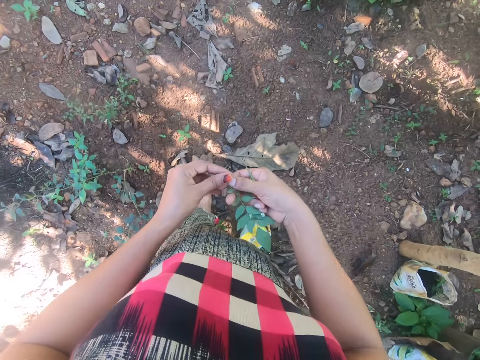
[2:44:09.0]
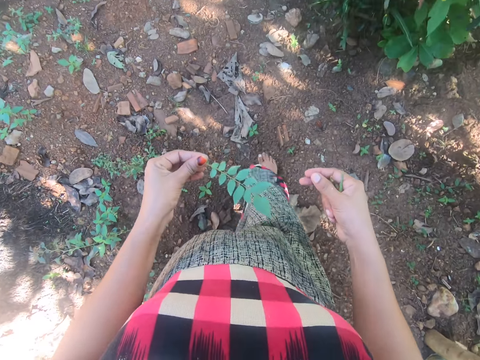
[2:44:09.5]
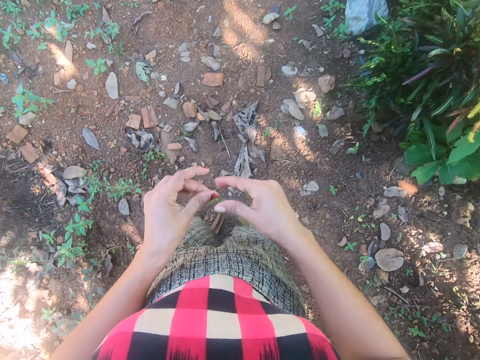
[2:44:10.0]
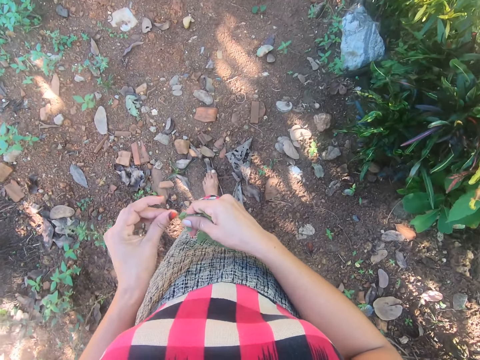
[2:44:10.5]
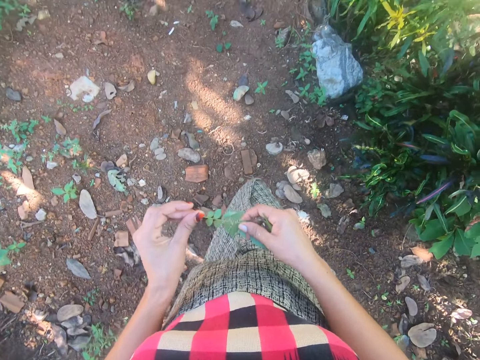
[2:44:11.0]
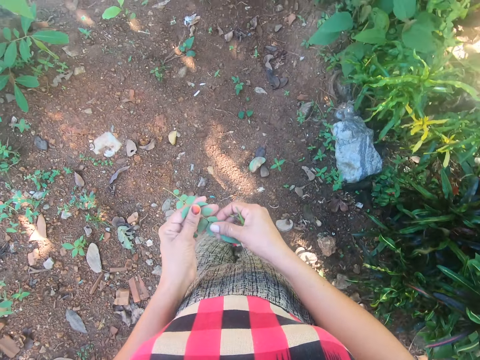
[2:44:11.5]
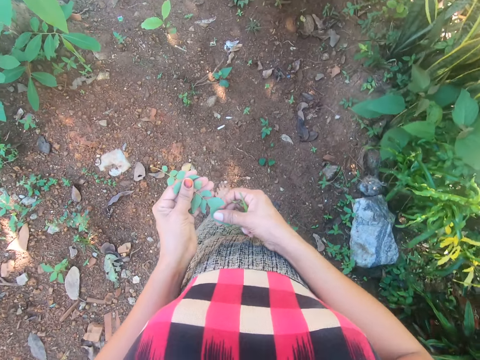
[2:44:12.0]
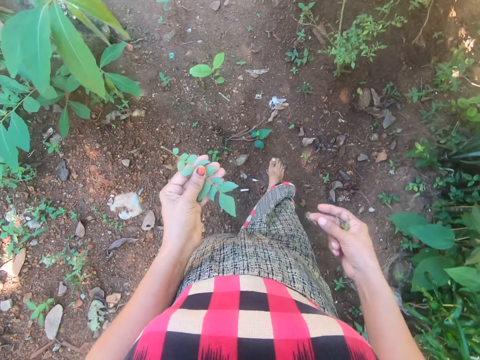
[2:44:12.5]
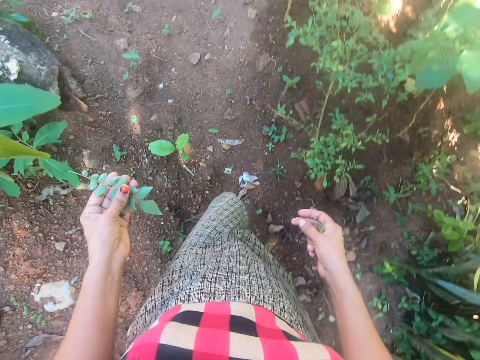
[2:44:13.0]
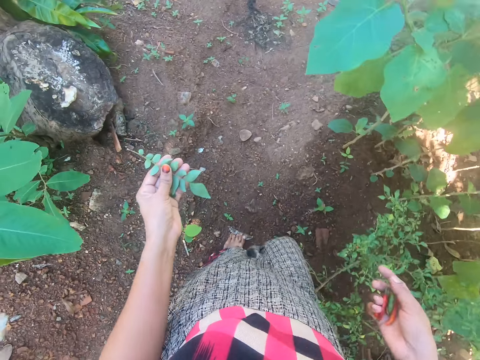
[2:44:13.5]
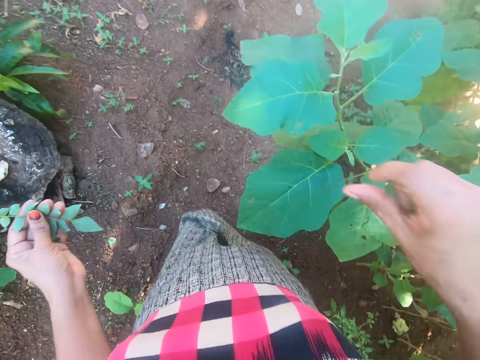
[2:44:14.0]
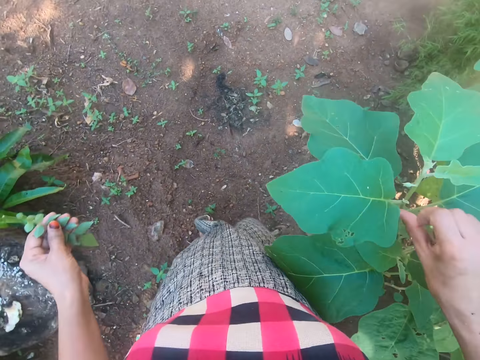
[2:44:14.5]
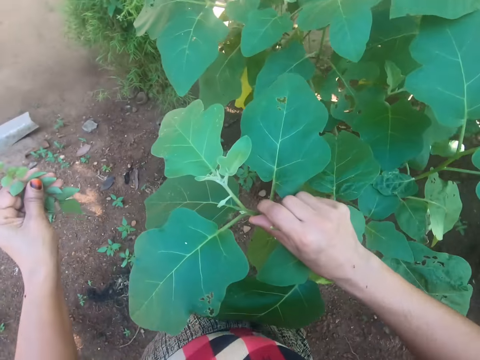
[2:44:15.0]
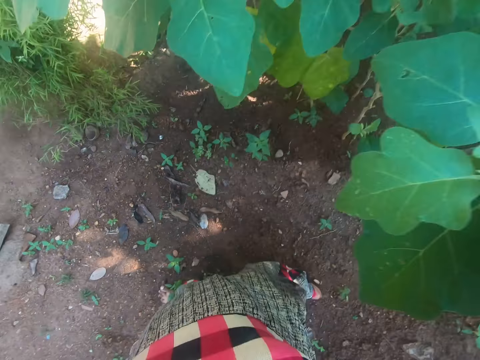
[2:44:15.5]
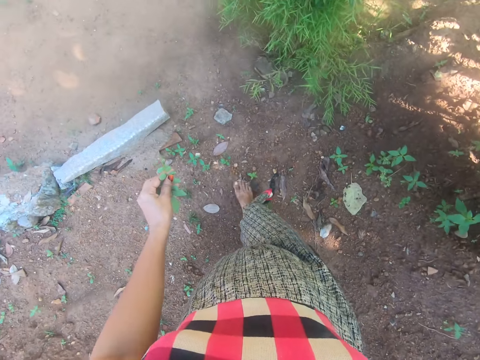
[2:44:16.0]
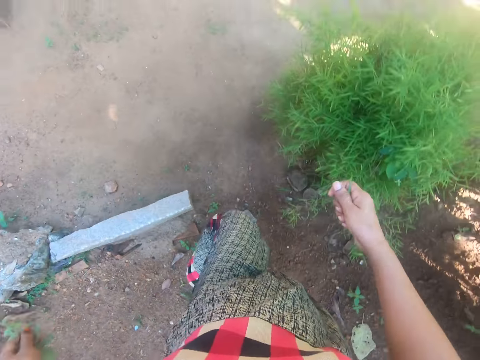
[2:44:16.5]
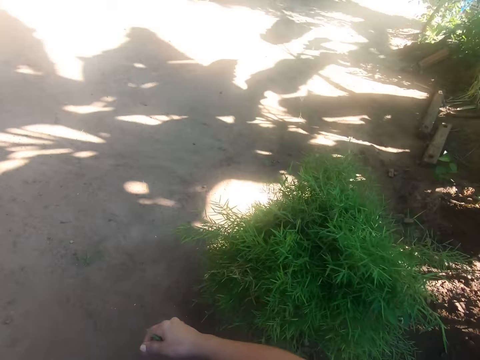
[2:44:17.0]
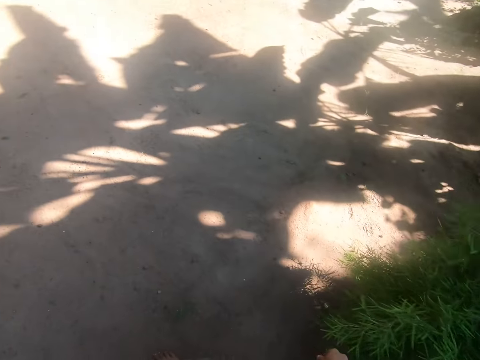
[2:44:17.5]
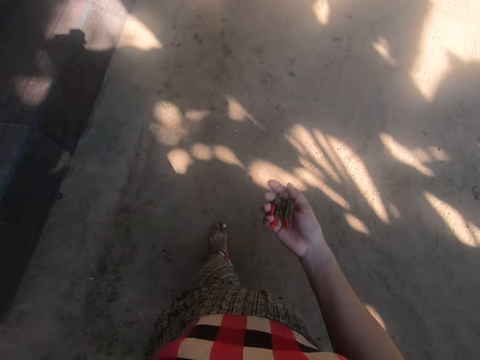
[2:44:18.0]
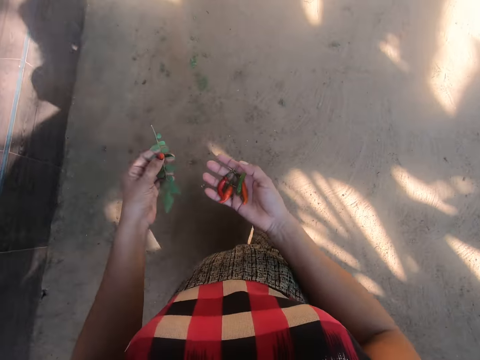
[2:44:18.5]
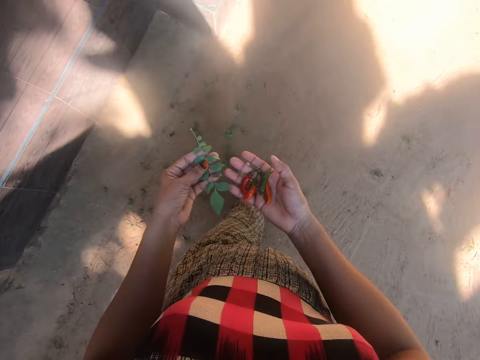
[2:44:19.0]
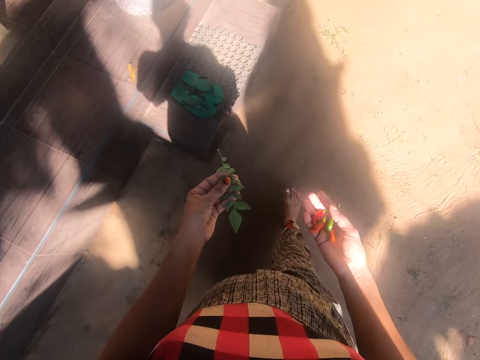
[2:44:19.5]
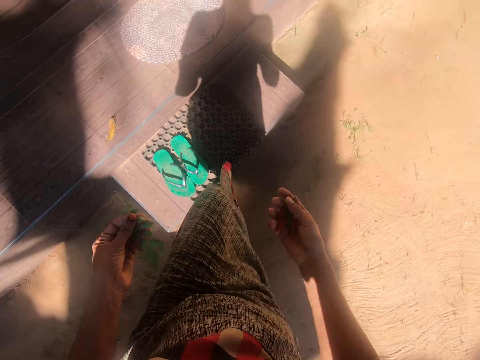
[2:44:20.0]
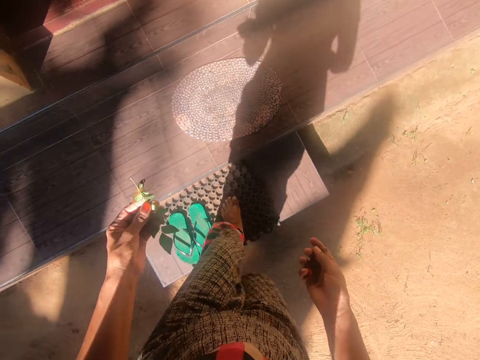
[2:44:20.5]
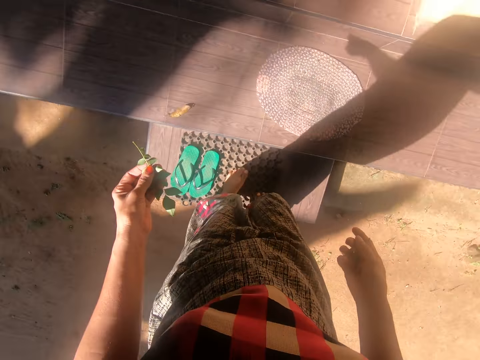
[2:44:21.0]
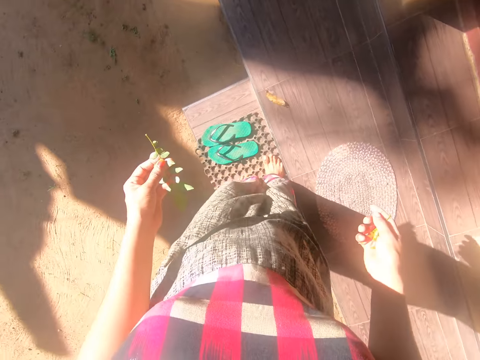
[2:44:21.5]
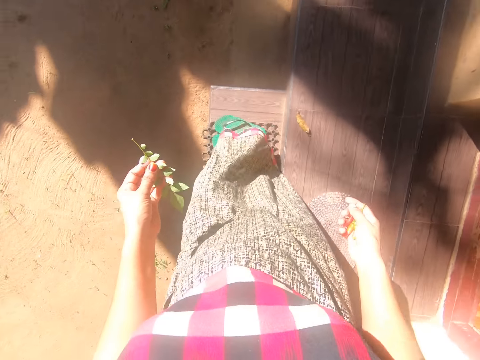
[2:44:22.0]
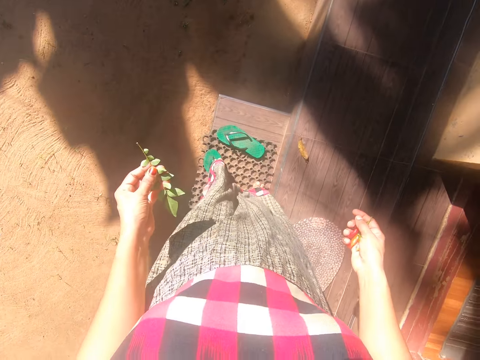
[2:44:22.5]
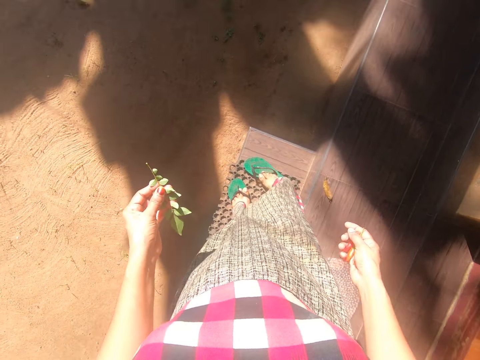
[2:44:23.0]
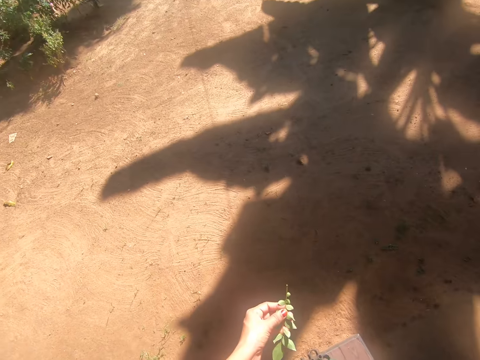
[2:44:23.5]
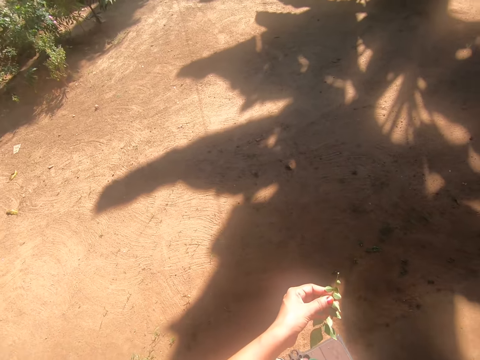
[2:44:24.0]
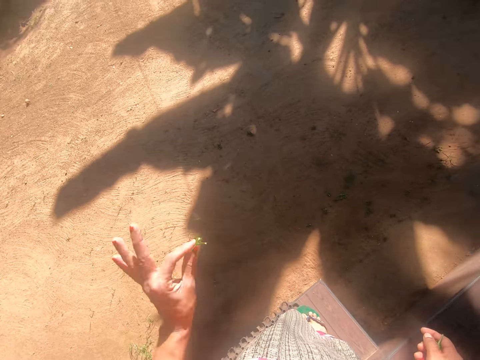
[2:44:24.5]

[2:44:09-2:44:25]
The camera wearer passes the Szechuan branch to her left hand. She holds the Szechuan branch with both hands. She passes the Szechuan branch to her left hand. She touches a plant with her right hand. She climbs the stairs. She wears a pair of slippers with both legs.

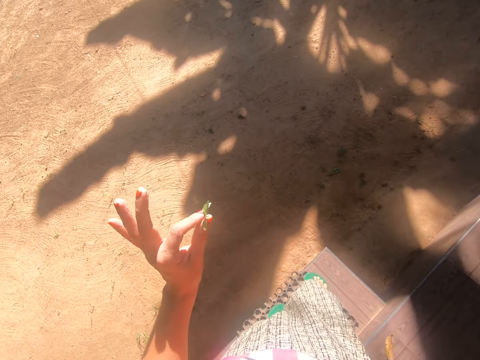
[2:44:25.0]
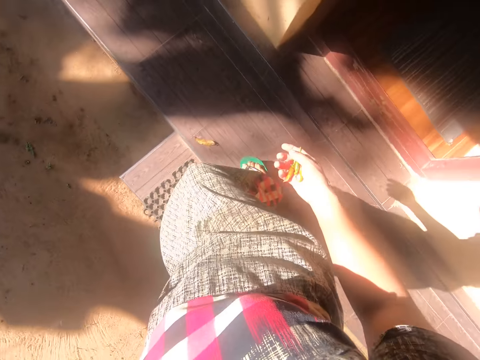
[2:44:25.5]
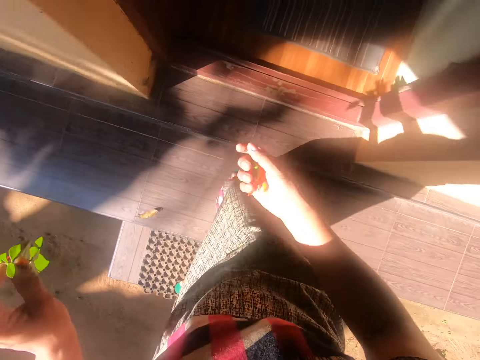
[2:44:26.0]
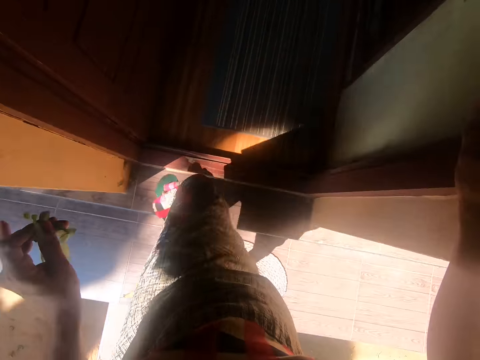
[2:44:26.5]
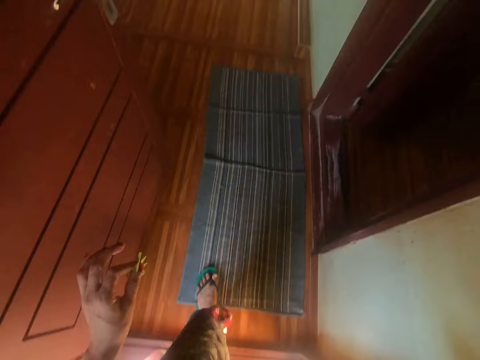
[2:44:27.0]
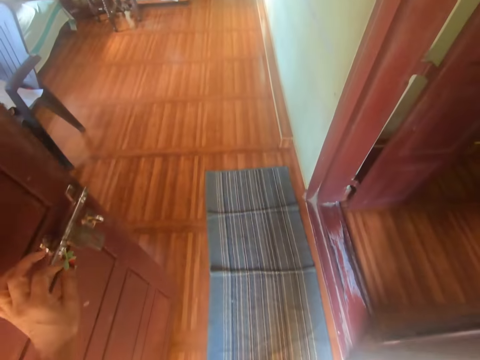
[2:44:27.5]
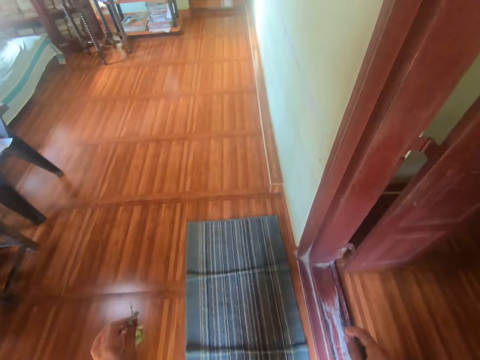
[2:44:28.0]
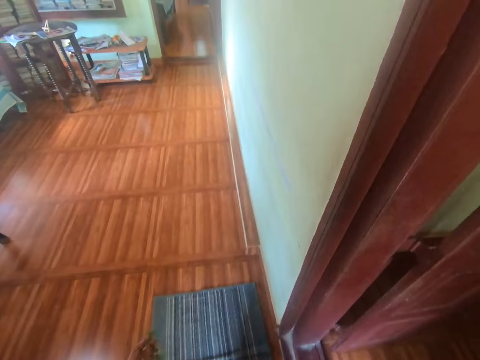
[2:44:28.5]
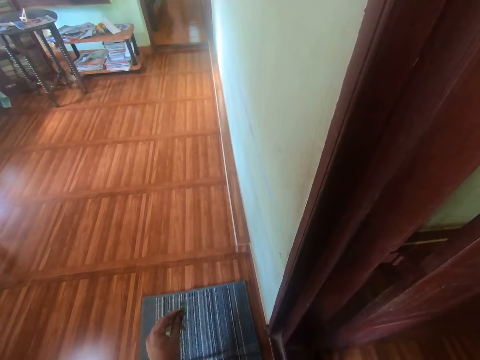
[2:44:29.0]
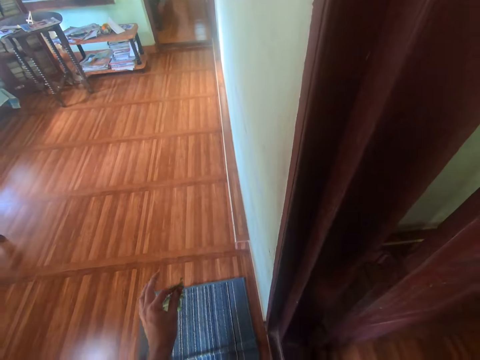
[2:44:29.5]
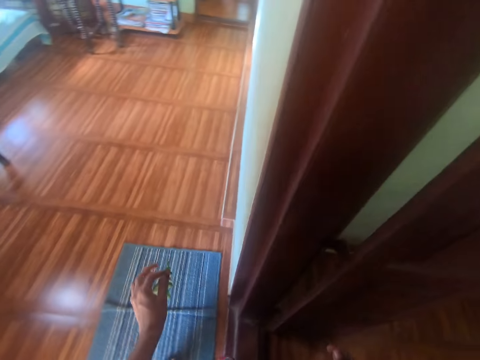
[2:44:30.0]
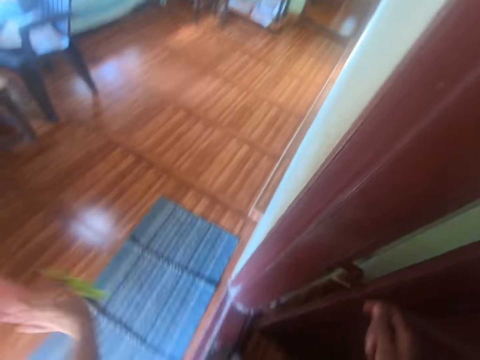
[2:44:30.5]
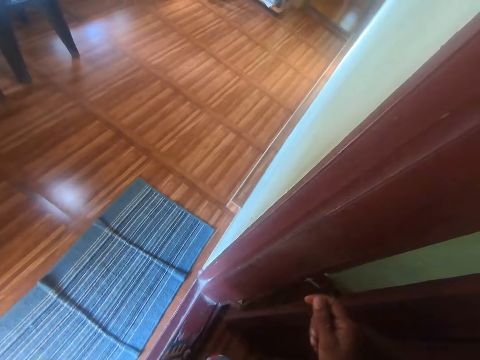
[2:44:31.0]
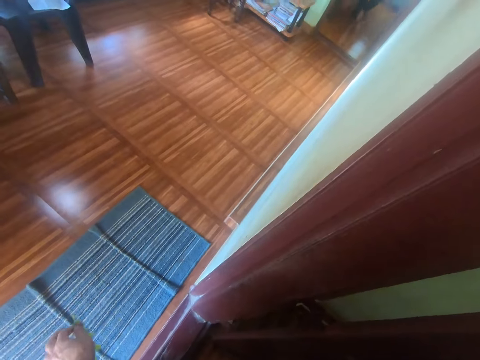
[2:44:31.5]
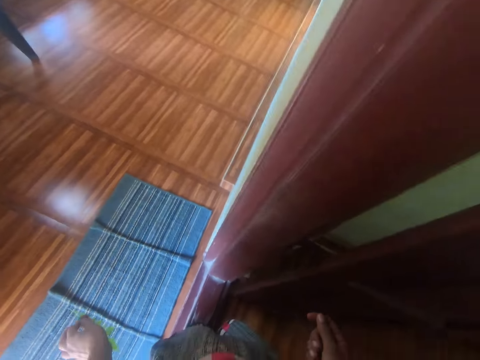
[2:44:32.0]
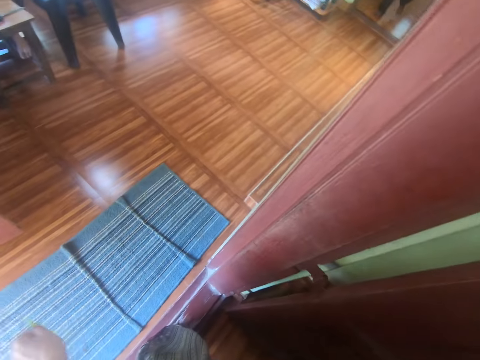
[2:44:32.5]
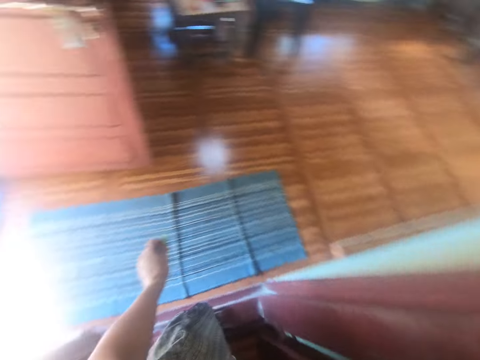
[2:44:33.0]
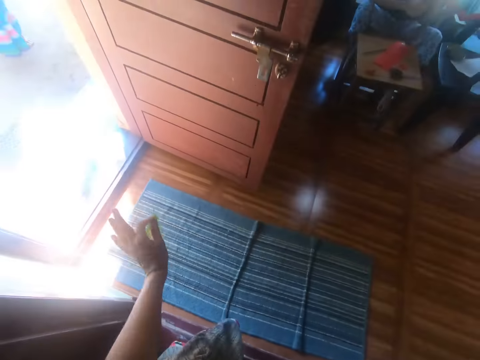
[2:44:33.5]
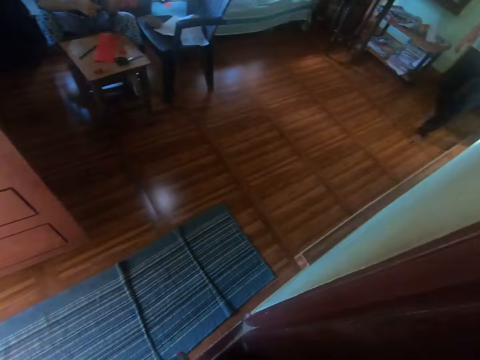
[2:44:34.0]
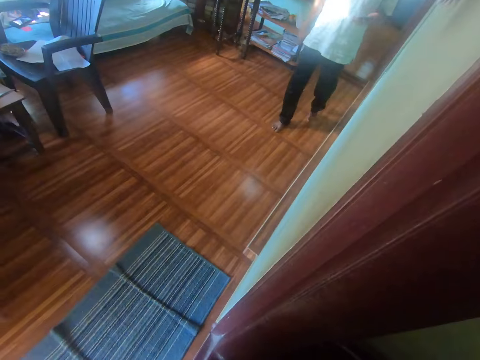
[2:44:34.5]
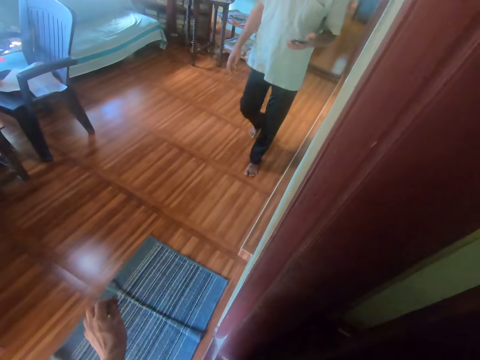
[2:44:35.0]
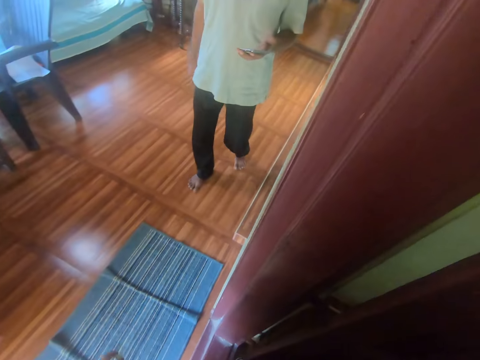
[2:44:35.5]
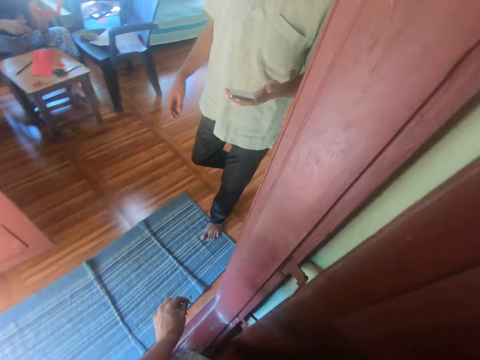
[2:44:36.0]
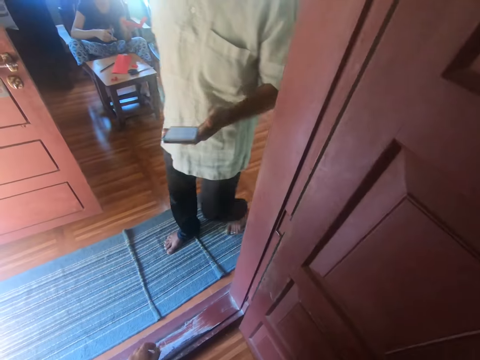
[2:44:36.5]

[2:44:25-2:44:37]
The camera wearer walks into the apartment. She converses with the man. She gesticulates with her left hand. The man walks out of the apartment.
